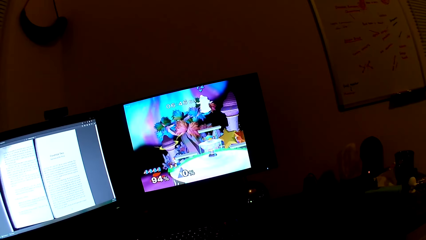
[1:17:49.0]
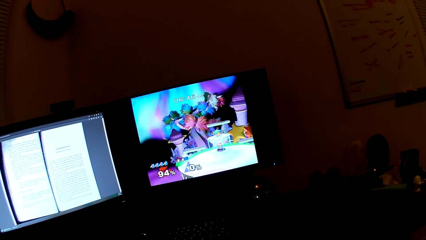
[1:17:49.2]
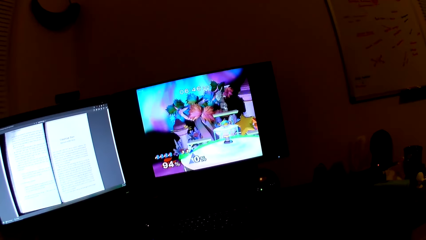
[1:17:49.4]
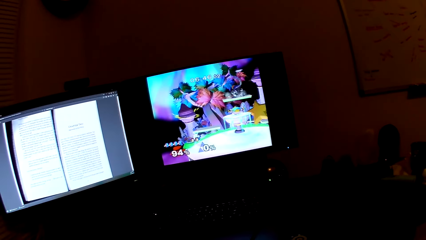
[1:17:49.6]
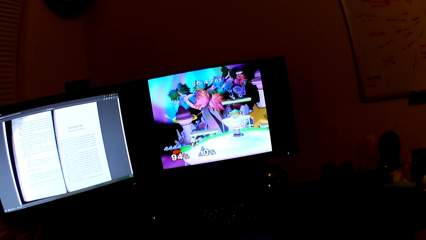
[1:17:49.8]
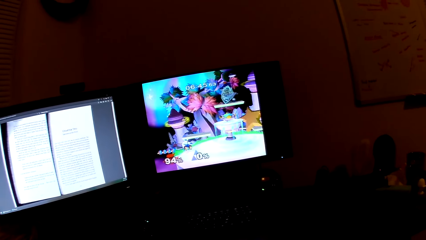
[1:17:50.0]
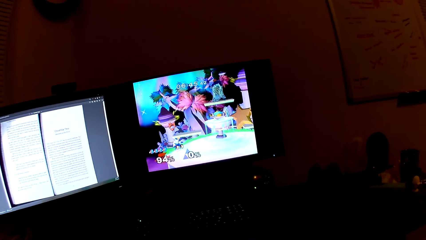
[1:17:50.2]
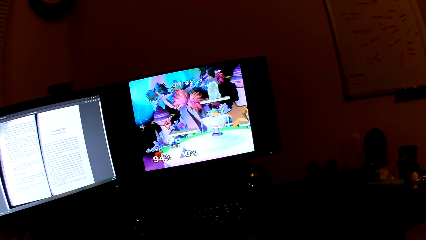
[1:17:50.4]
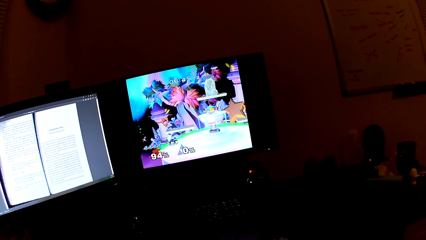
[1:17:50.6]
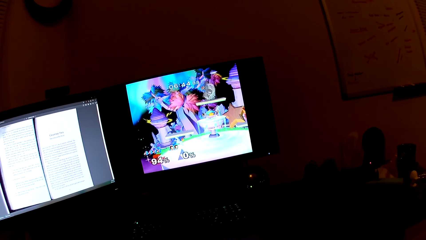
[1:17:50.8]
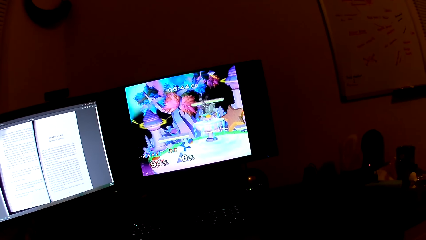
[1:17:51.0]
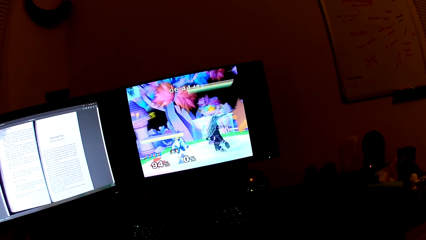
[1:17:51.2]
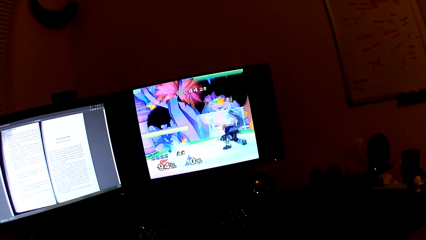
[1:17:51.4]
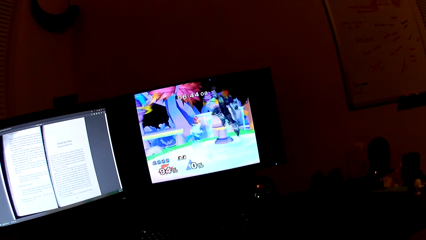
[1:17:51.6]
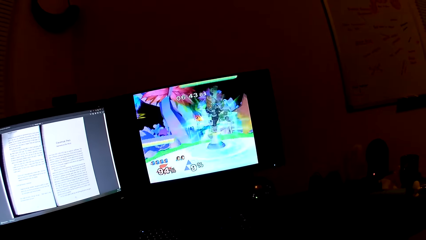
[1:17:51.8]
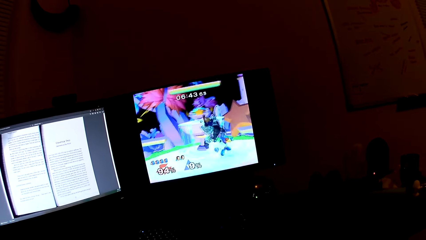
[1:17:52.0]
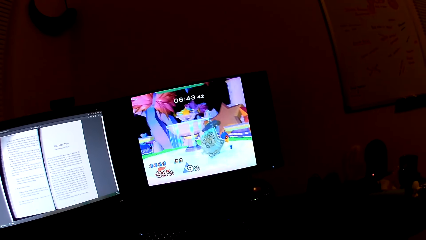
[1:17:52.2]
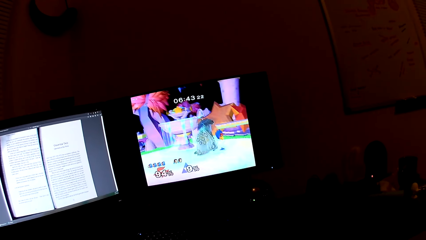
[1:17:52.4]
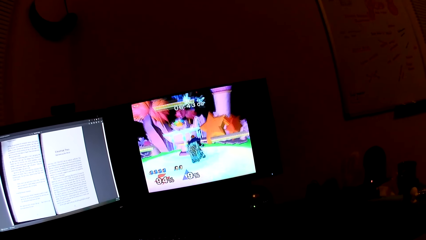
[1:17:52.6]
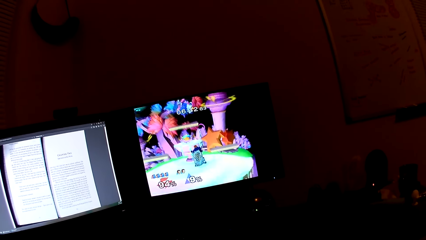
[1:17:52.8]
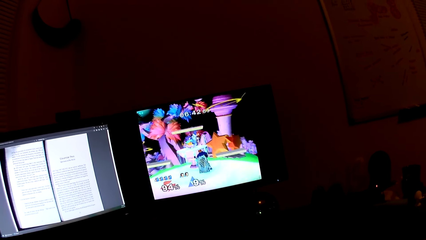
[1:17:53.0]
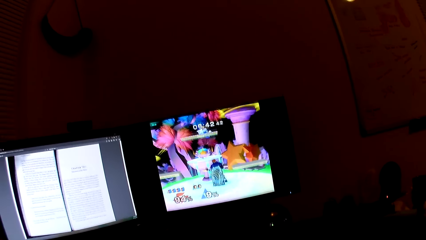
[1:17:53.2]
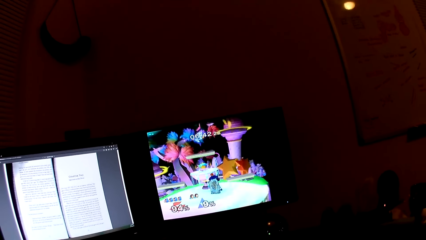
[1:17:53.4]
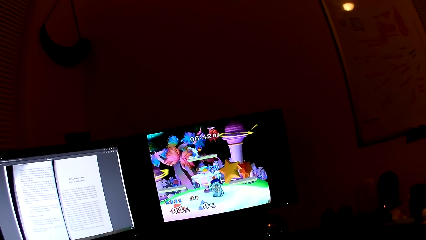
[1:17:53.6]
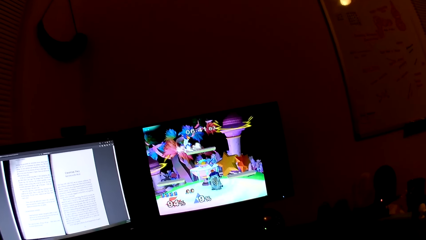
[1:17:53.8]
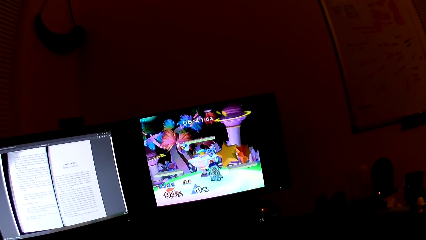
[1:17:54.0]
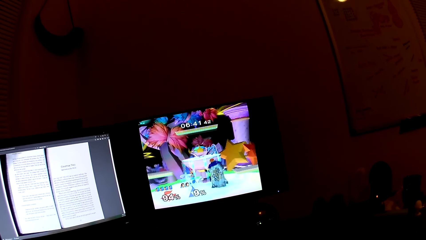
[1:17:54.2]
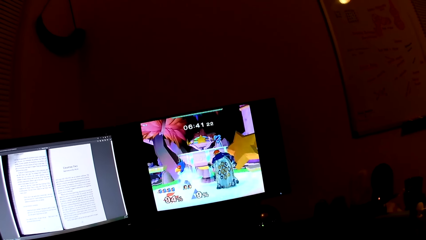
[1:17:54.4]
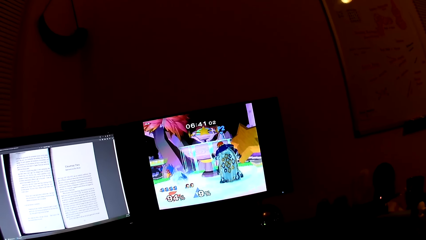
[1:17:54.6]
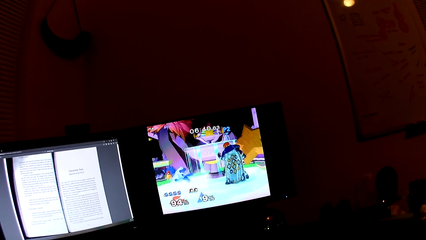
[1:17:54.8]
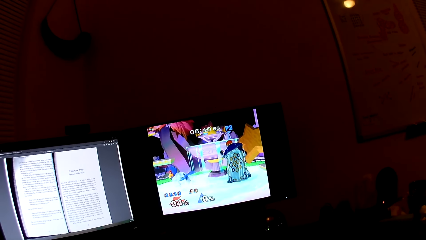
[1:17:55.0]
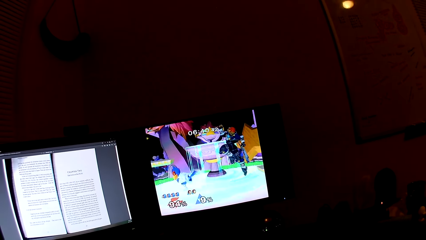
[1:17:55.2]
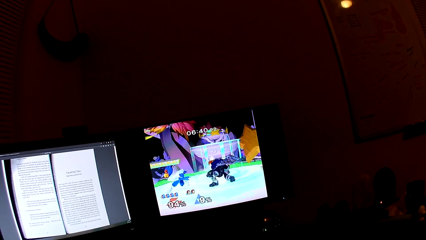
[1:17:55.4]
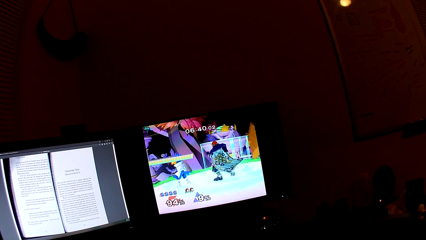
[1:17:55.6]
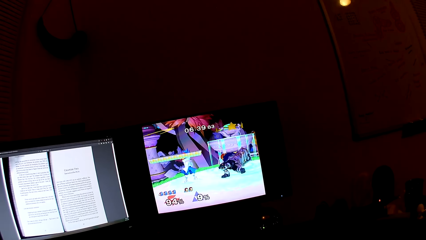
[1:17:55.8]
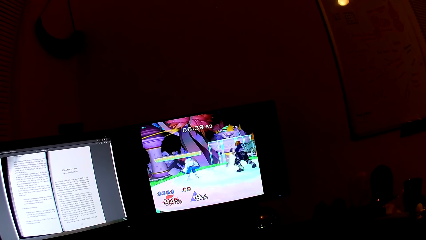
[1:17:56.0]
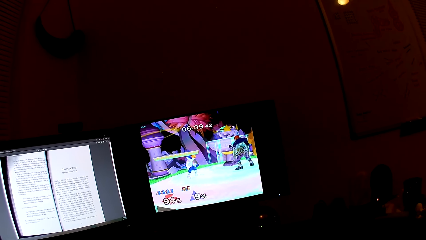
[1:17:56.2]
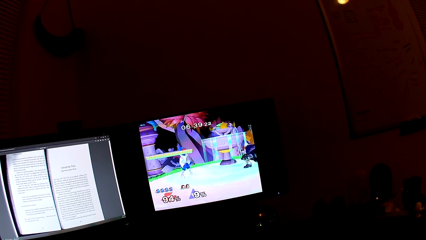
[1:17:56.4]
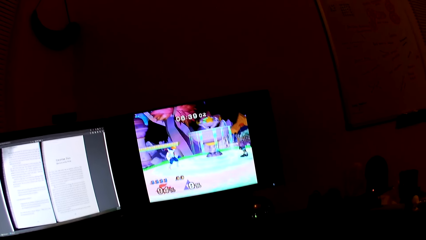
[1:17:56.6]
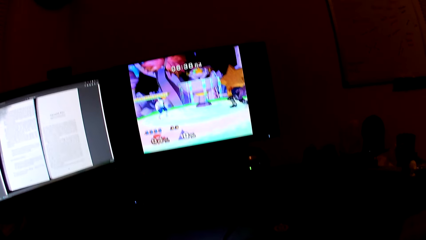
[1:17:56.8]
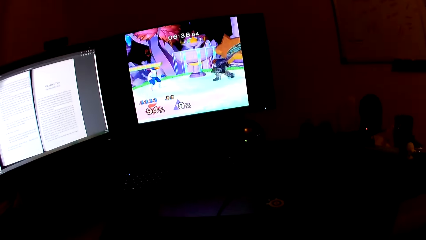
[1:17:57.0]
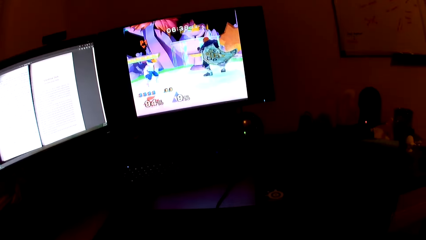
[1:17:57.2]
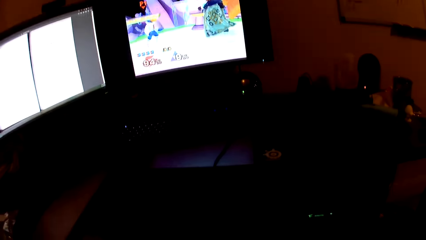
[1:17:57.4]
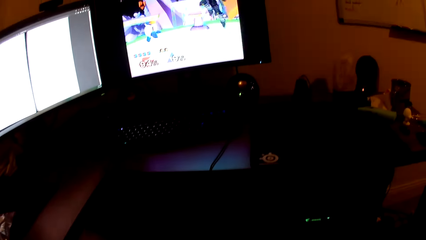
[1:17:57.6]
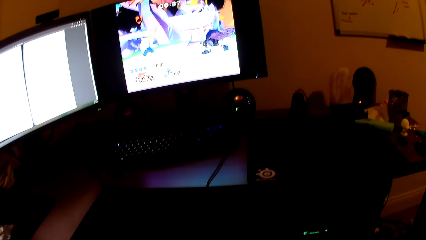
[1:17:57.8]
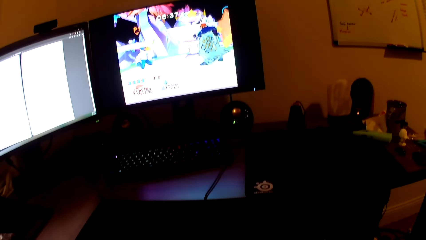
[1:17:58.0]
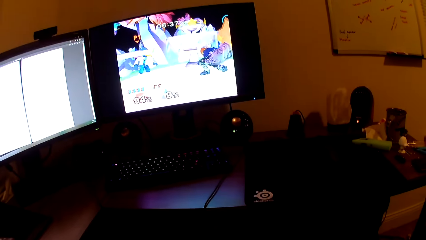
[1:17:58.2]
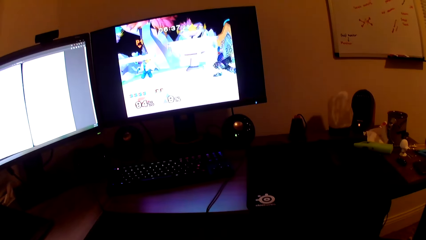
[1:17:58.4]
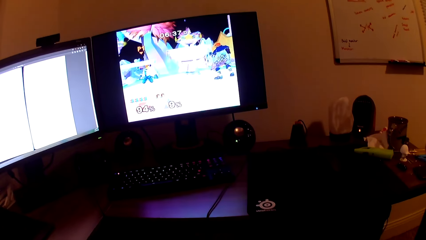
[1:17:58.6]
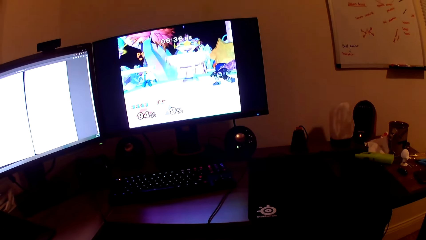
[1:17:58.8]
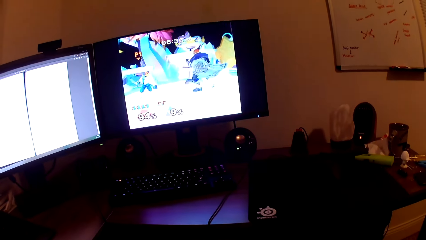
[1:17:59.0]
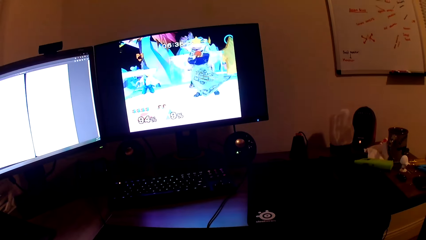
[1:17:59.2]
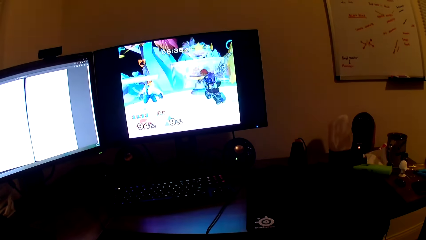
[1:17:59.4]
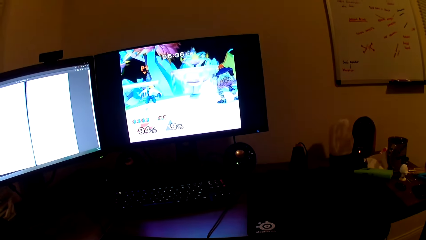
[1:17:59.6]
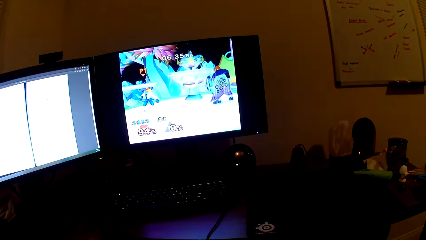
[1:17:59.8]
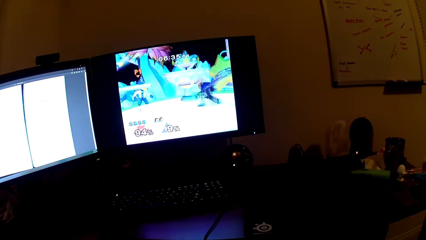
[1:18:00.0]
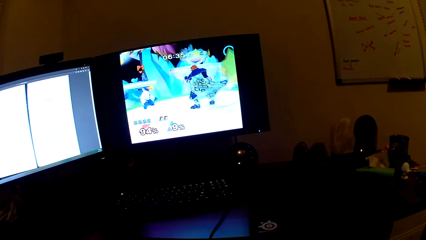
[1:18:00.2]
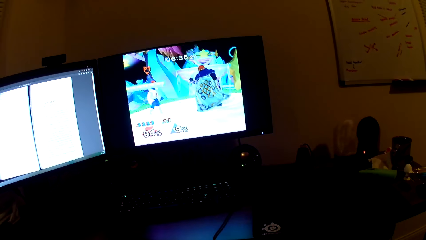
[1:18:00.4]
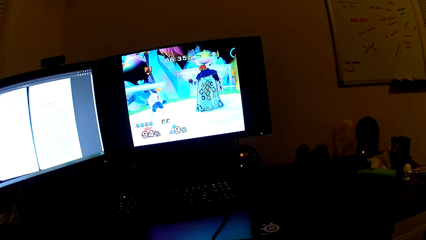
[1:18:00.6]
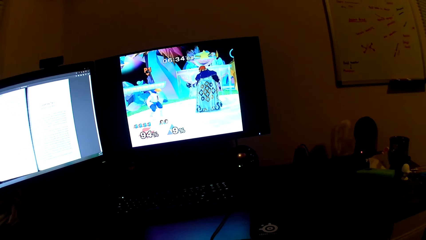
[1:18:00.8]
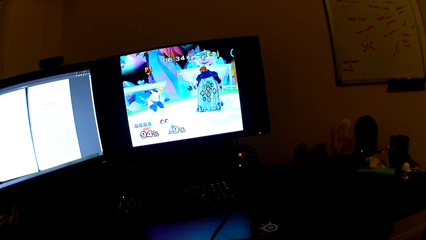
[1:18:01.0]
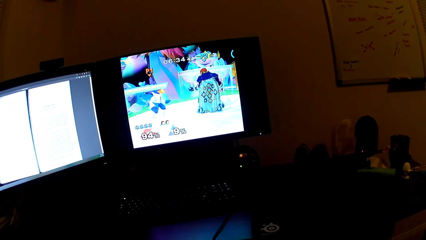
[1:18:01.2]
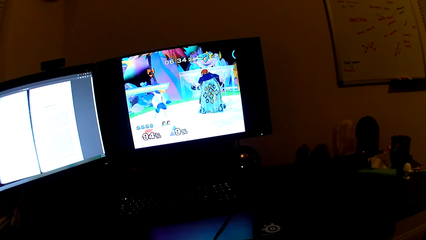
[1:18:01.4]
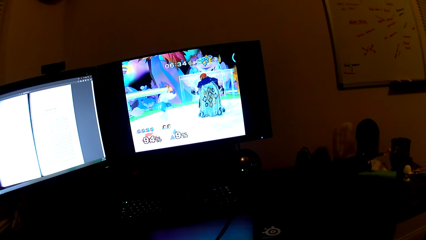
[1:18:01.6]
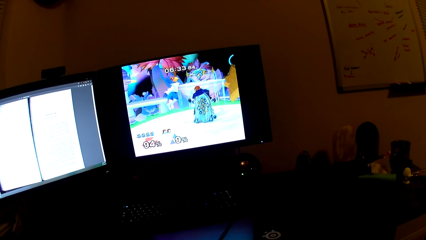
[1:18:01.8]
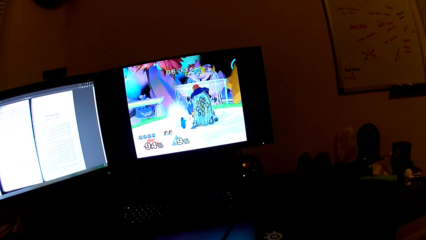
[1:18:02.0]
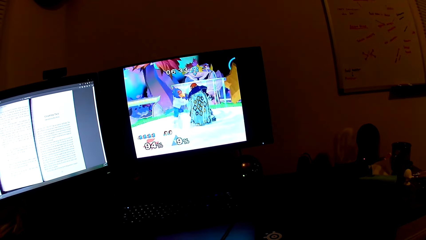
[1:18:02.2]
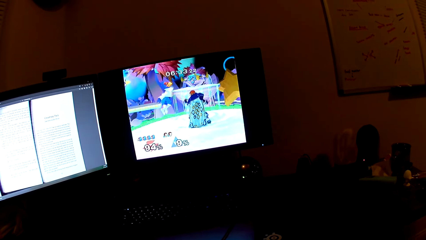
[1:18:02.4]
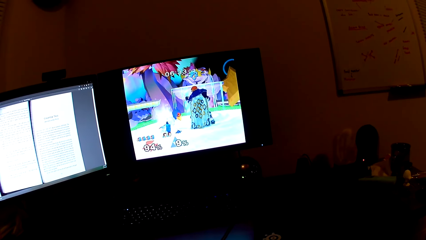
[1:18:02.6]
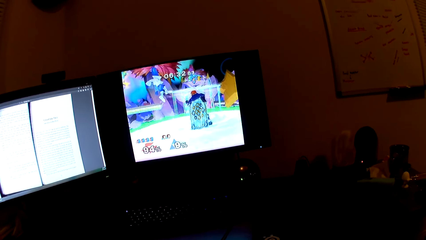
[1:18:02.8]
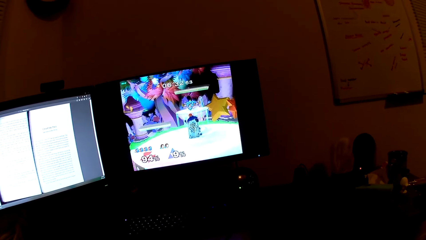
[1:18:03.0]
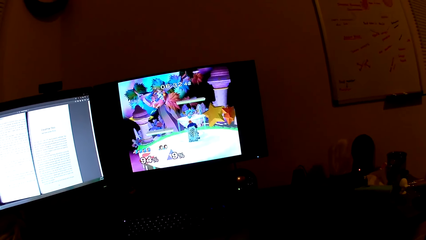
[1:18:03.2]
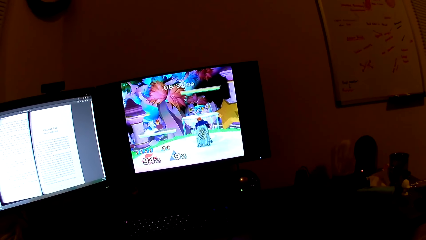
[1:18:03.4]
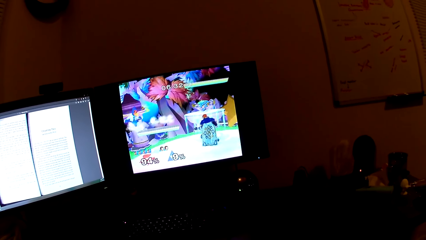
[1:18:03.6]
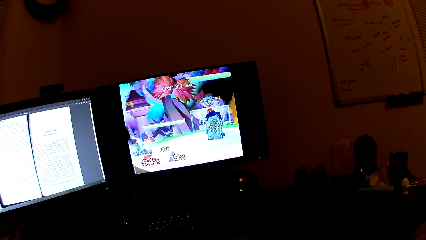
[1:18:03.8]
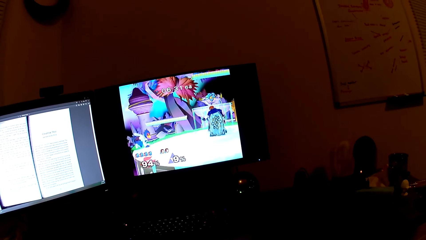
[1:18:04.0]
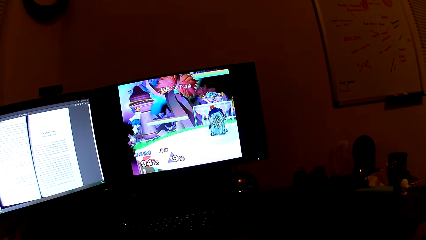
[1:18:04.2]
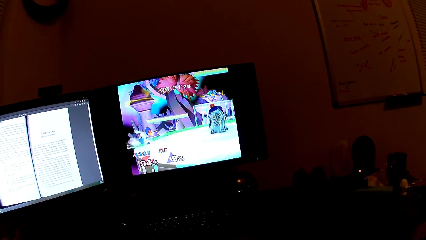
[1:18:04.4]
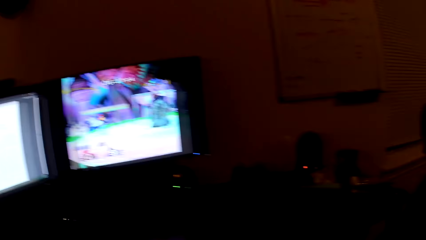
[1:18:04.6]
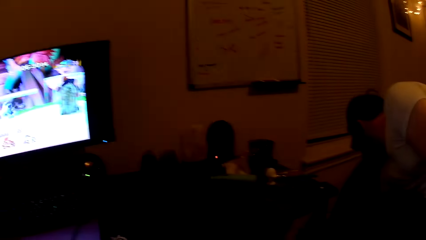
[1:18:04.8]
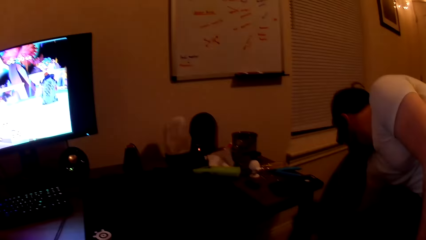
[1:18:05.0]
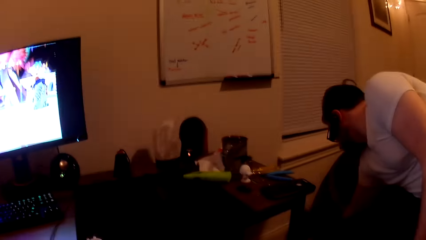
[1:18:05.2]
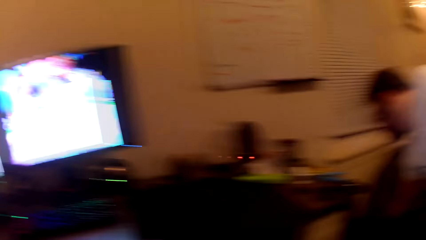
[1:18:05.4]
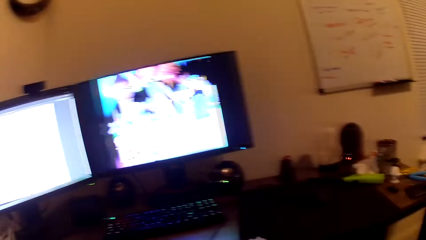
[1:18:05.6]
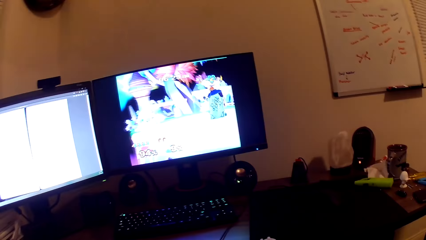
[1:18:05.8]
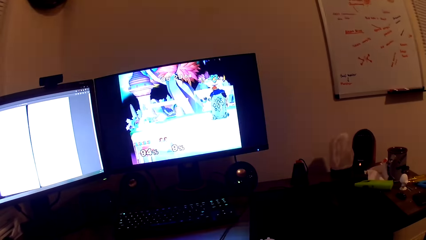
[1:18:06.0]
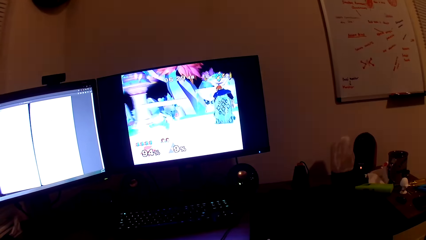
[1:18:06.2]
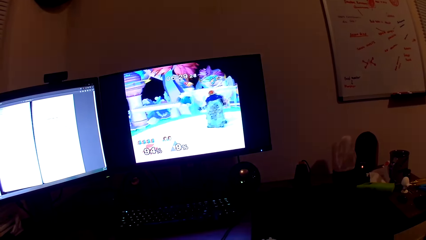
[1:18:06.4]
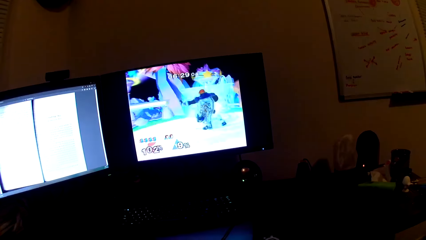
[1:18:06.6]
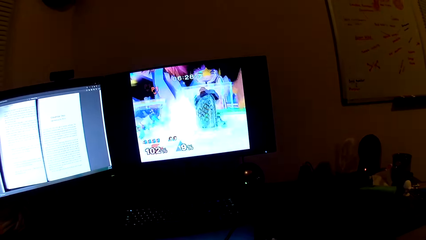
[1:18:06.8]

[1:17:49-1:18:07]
The camera wearer talks to a person in the background. They play the game in the screen with a PlayStation controller. A man searches the ground with his right hand. The camera wearer looks at the man.
